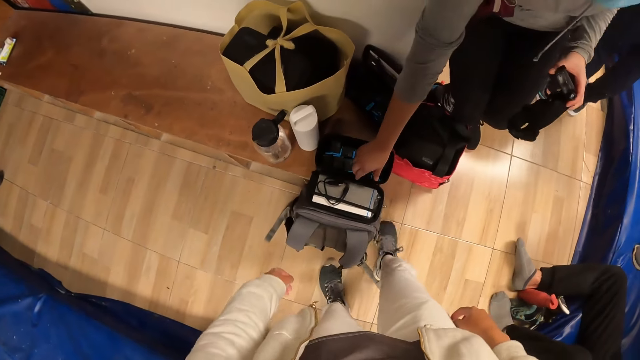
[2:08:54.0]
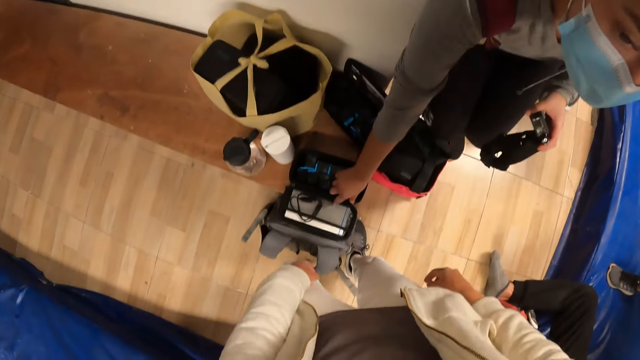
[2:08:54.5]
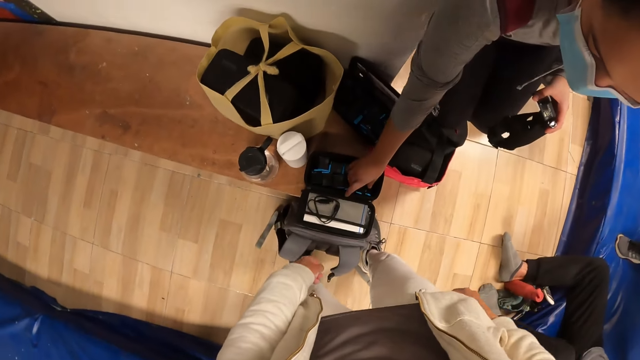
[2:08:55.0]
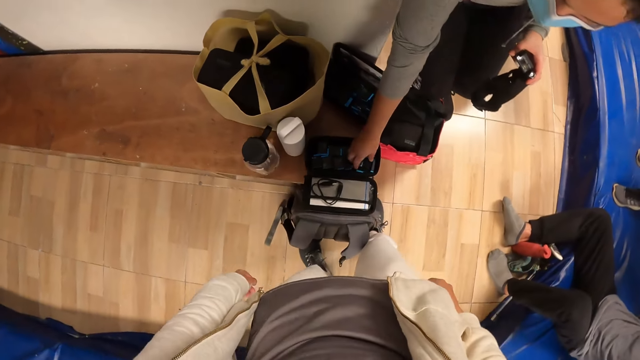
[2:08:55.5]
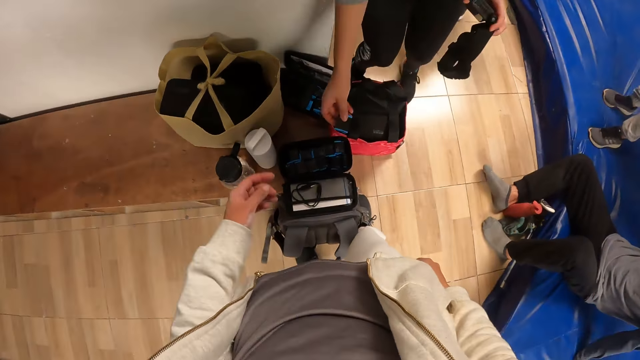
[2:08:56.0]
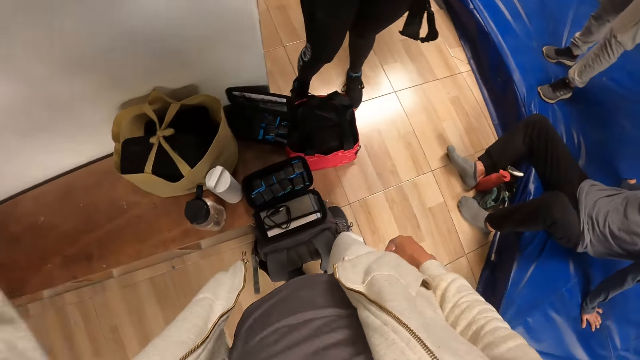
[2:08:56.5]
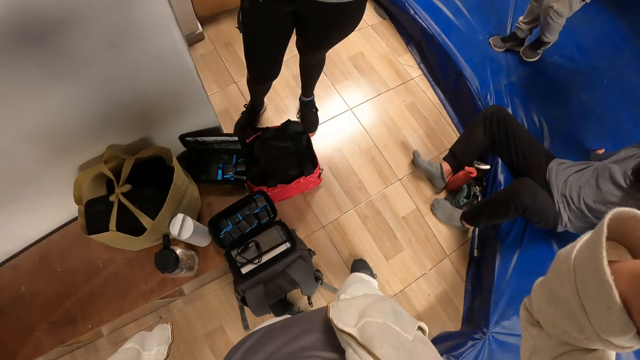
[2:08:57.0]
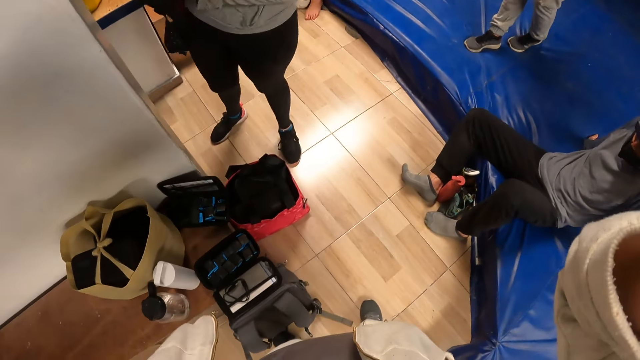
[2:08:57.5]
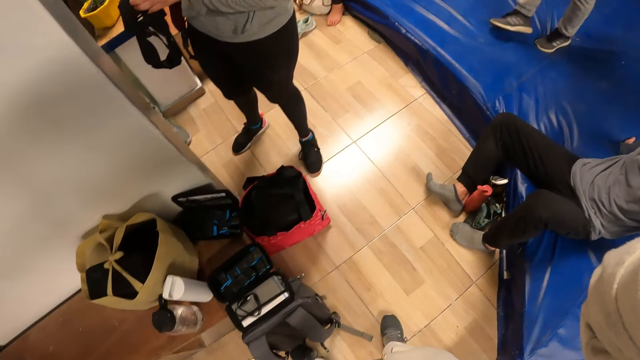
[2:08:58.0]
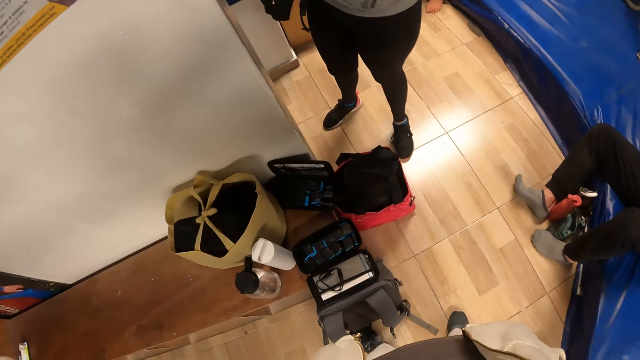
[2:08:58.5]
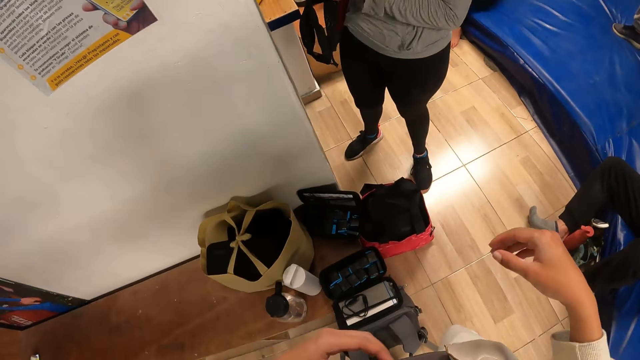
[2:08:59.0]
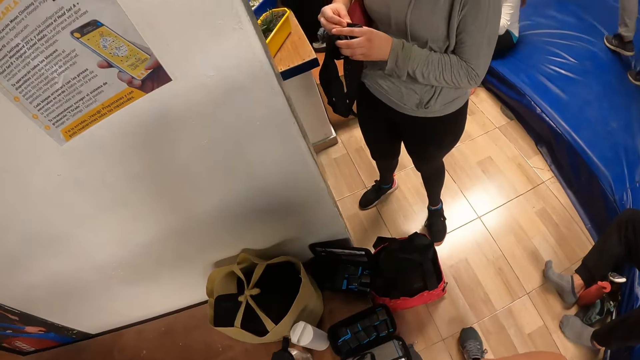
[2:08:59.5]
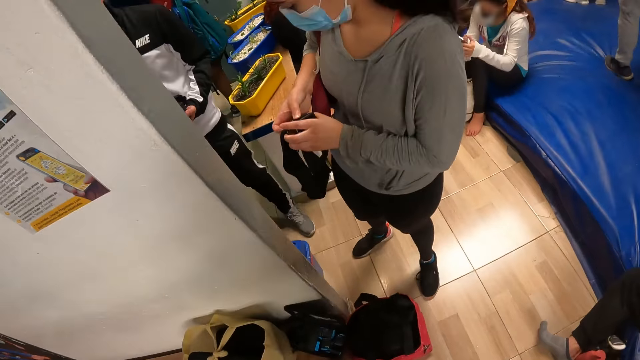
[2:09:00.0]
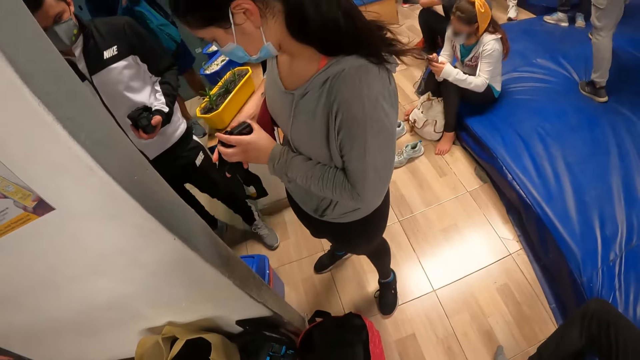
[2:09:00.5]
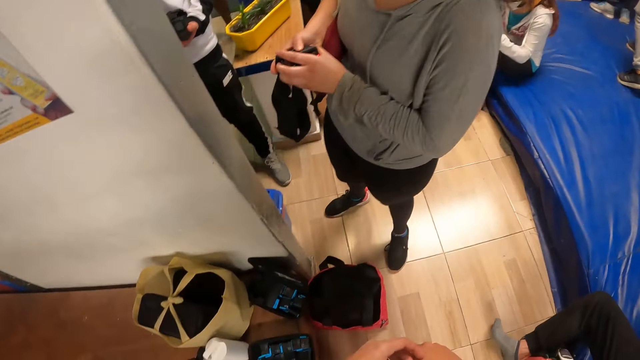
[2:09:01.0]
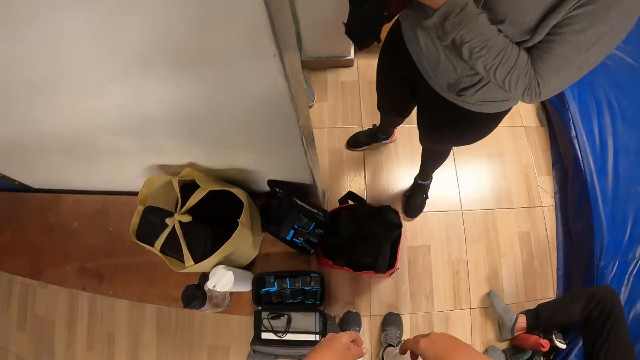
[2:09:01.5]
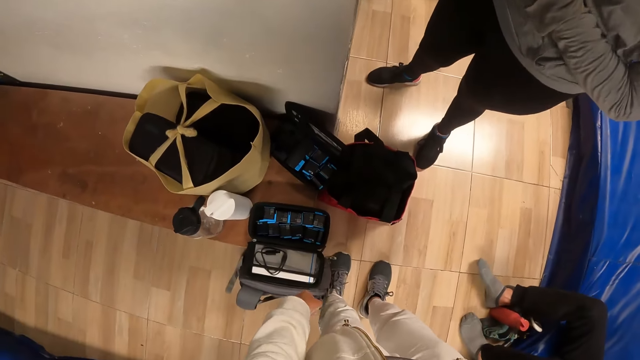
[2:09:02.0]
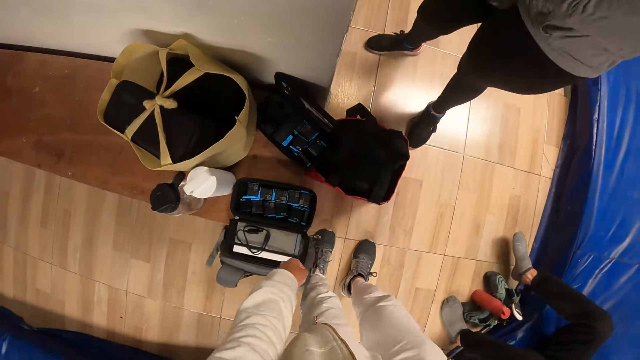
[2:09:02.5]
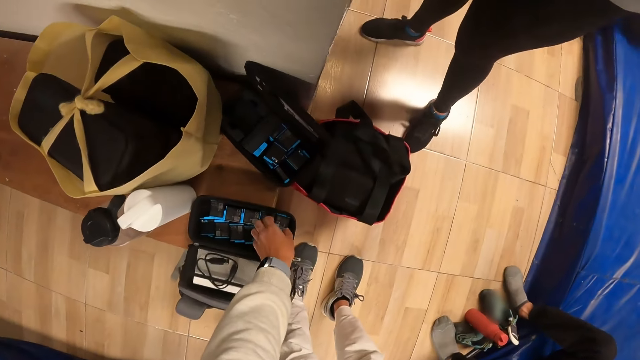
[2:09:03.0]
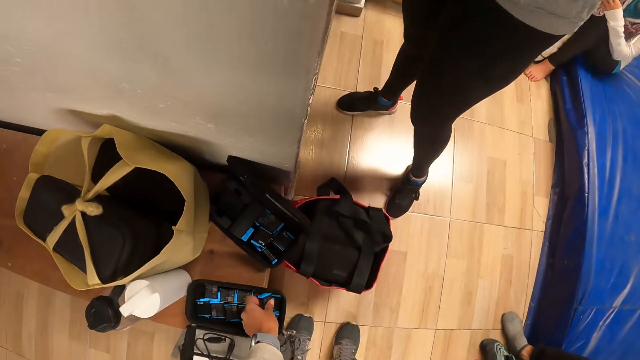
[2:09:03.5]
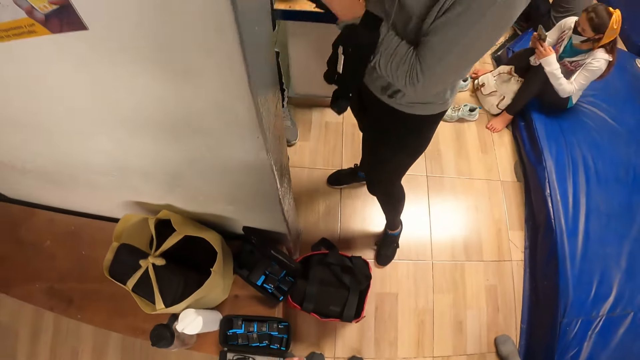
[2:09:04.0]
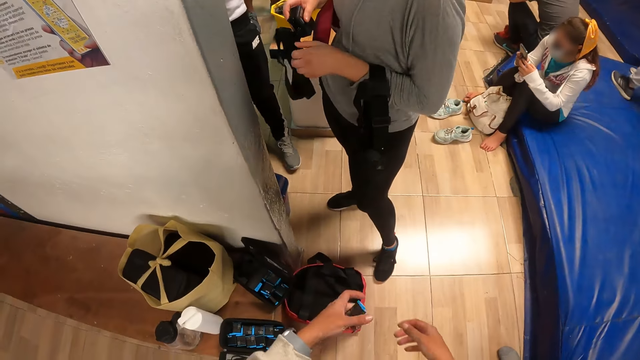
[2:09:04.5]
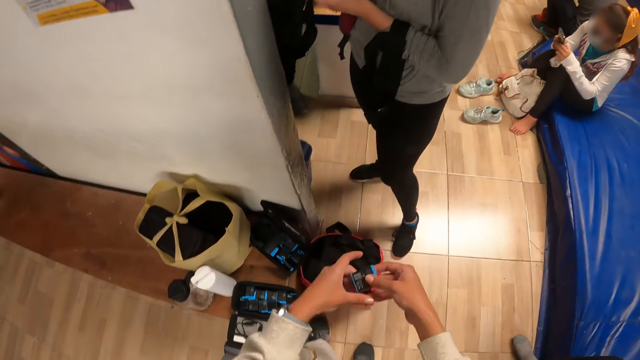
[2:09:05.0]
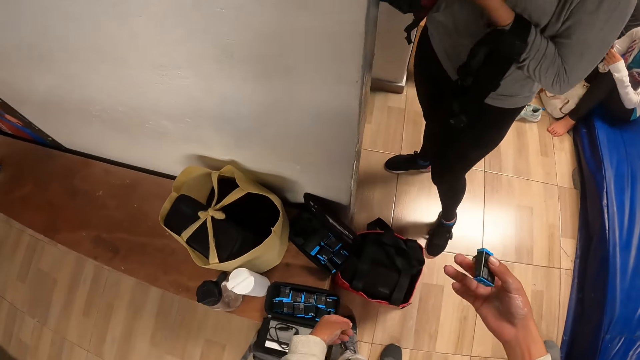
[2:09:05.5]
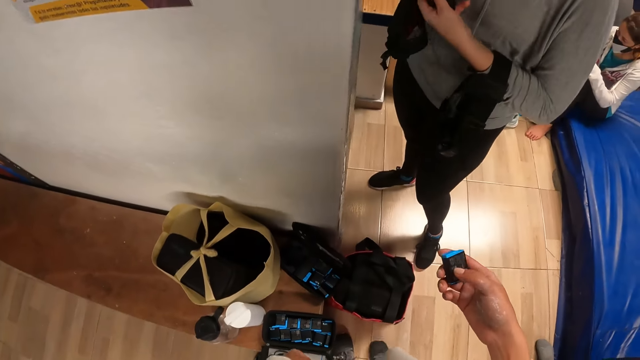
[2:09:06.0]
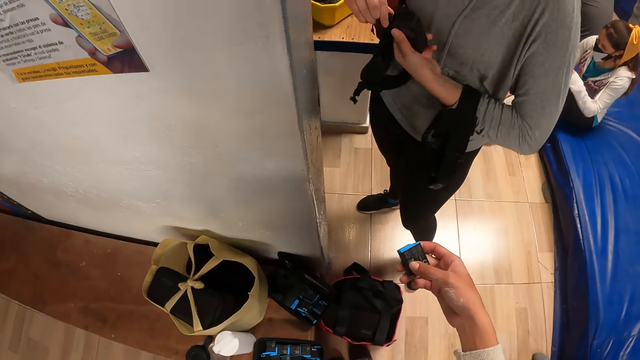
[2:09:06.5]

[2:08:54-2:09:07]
The camera wearer raises his left hand towards his head. He raises his right hand towards his head. He adjusts the camera. He looks around the room. He picks a camera battery from the tech case on the bench with his left hand. The woman operates a phone with both hands. The camera wearer passes the battery from his left hand into his right hand.

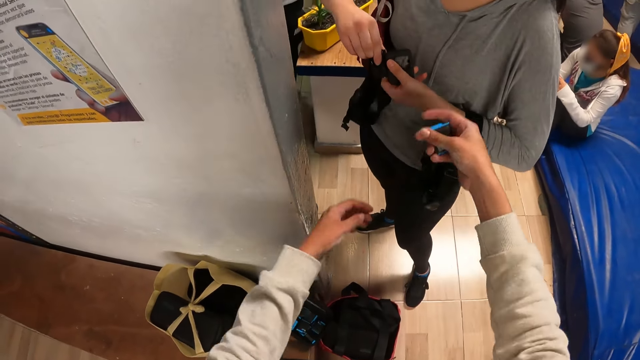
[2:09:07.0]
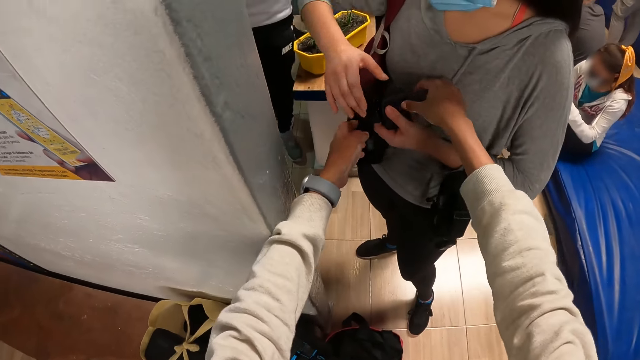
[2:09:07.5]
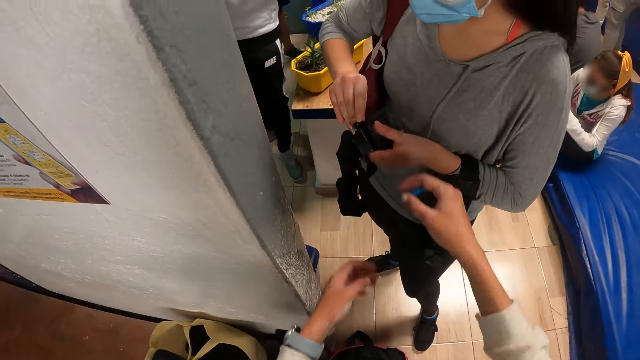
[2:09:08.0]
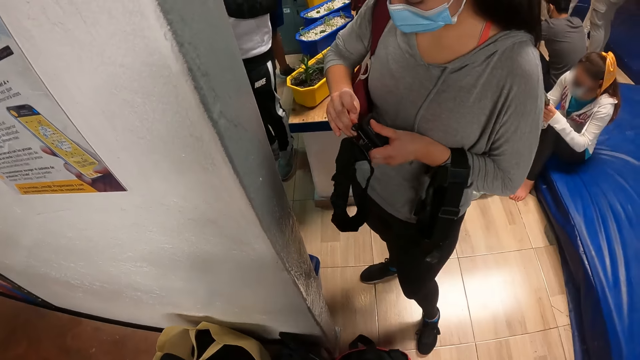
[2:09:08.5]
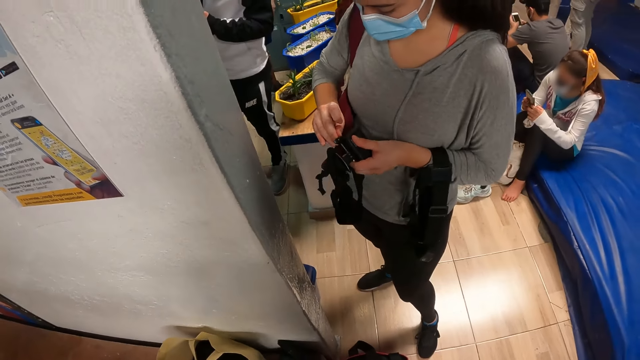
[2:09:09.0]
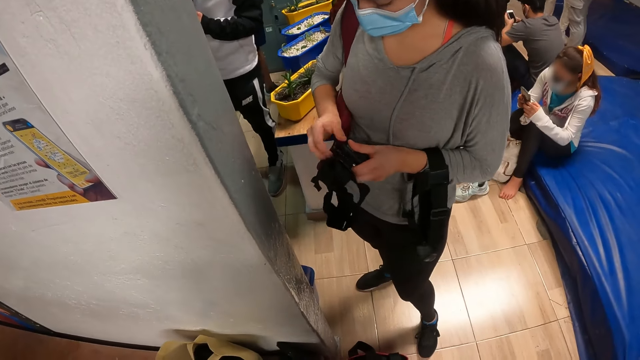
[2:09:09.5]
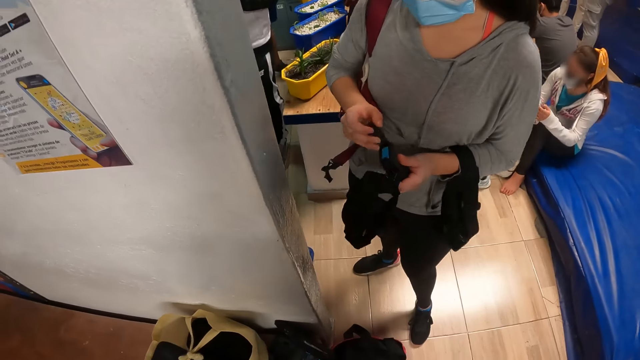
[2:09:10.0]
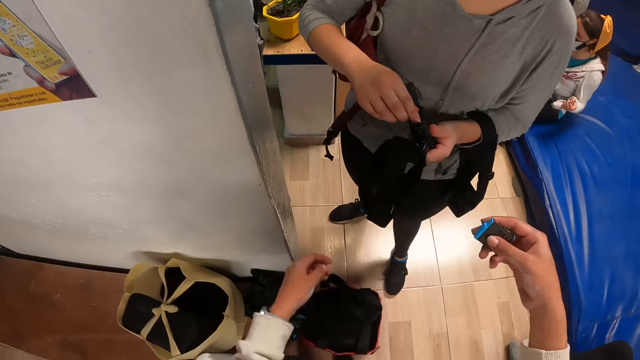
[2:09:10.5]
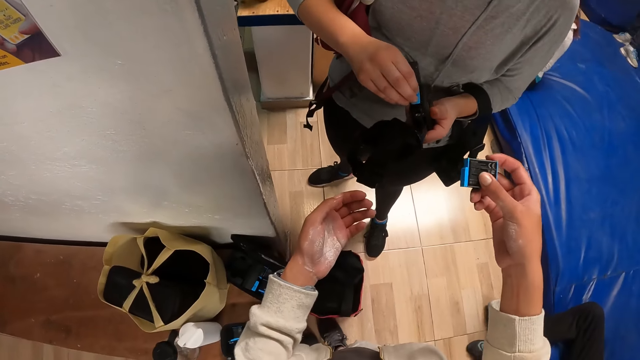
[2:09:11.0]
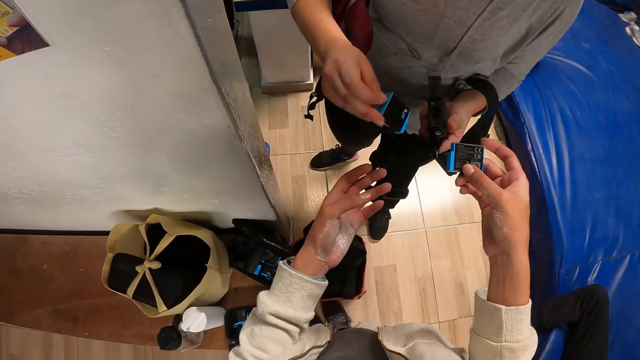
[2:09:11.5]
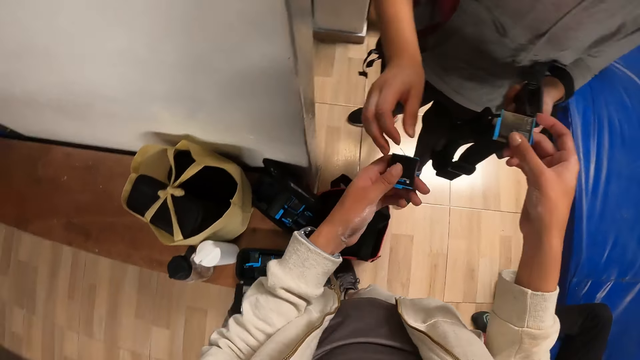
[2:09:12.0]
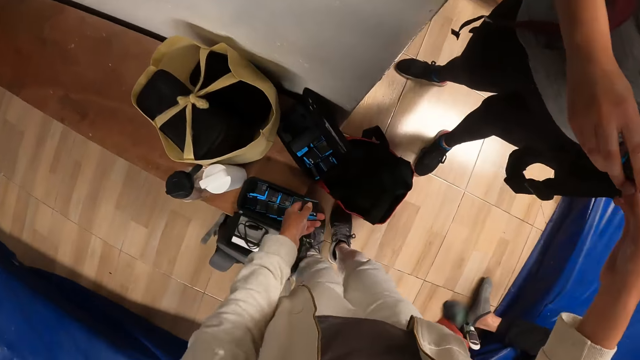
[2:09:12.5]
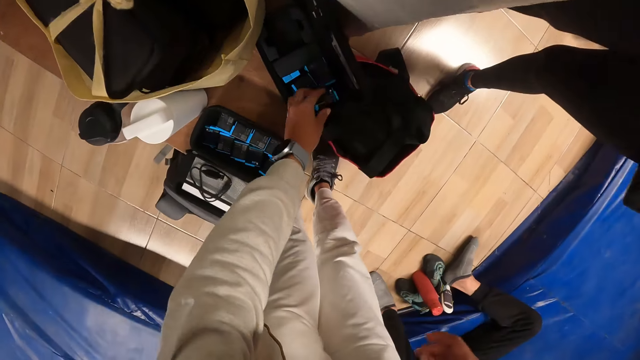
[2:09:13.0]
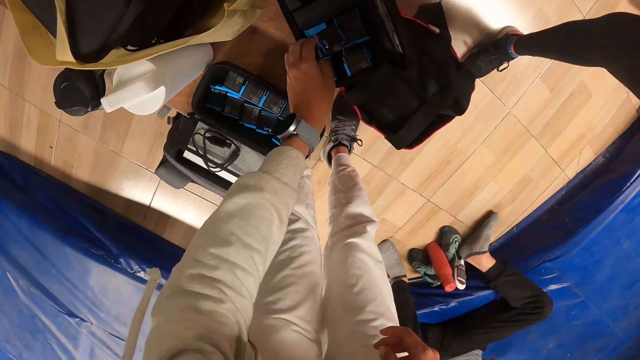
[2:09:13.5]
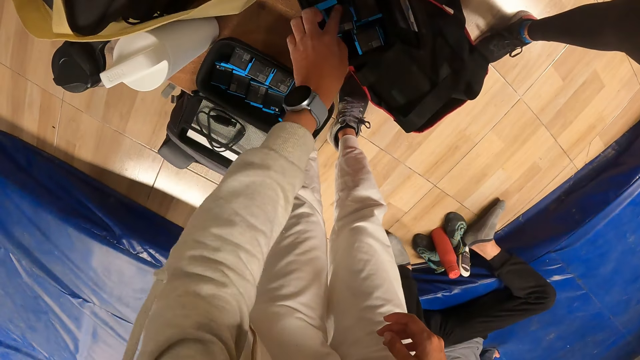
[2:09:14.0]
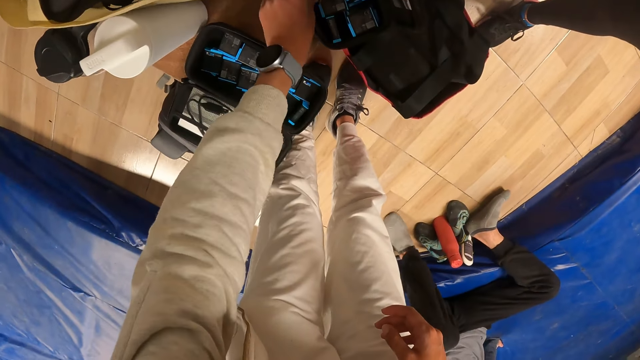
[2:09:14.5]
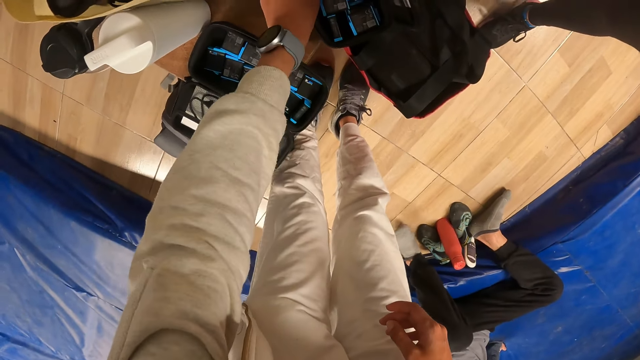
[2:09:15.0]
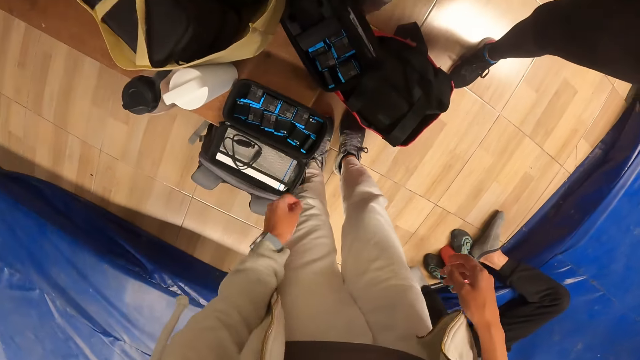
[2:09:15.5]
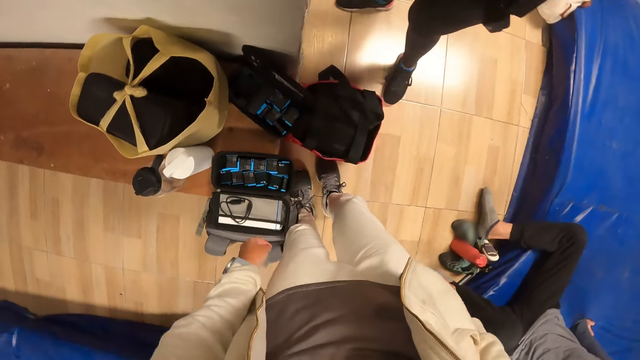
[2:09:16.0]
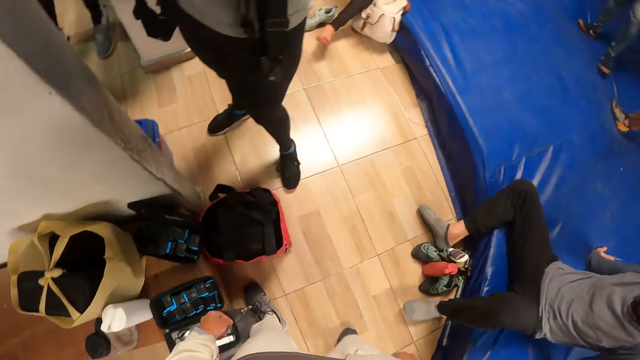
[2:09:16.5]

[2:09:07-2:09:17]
The camera wearer holds the head camera in the woman's hands with both hands. The woman opens the head camera battery cover with her right hand. The woman moves the battery from the head camera into the camera wearer's left hand. The camera wearer picks the camera battery from the woman. The woman collects the battery from the camera wearer's right hand with her right hand. The camera wearer drops the battery in his left hand into the tech case on the bench.
